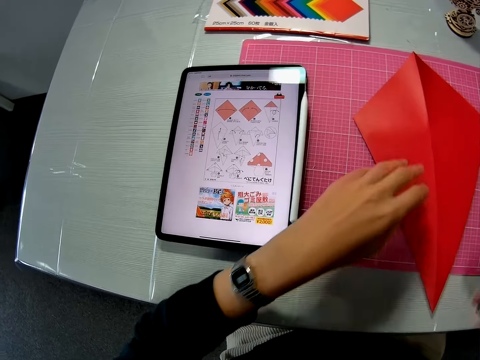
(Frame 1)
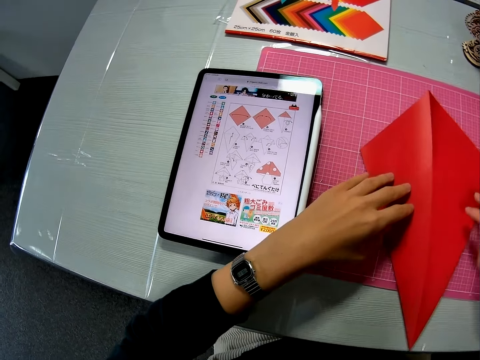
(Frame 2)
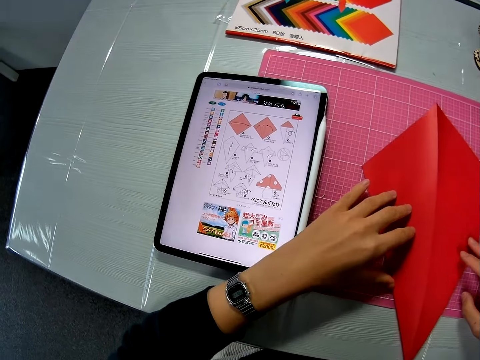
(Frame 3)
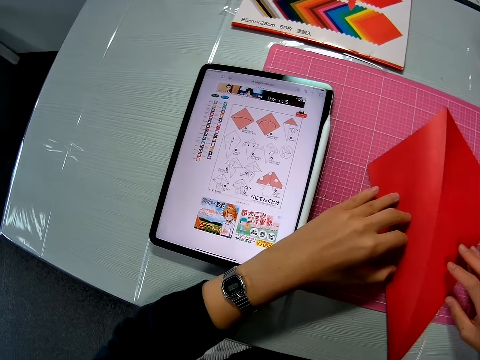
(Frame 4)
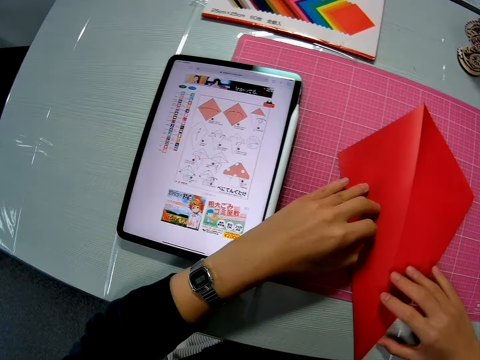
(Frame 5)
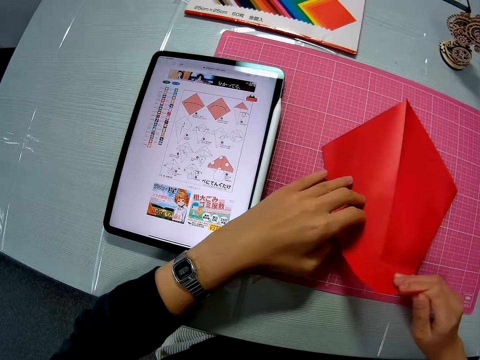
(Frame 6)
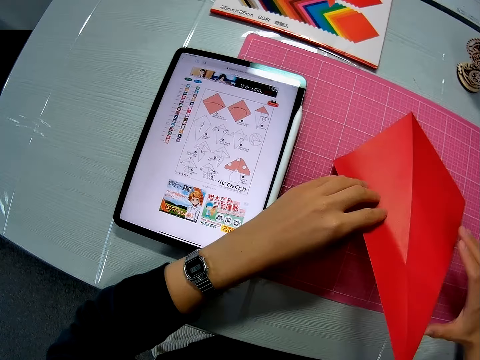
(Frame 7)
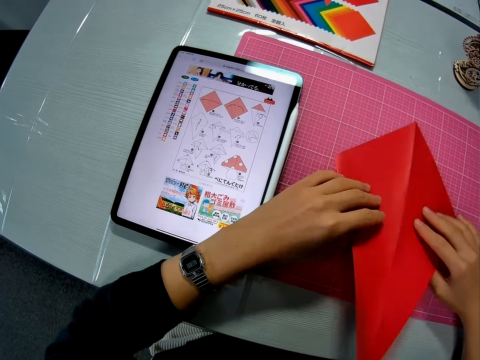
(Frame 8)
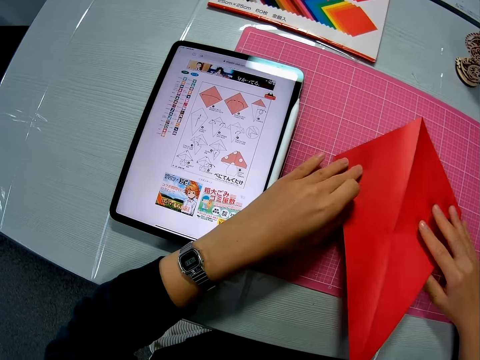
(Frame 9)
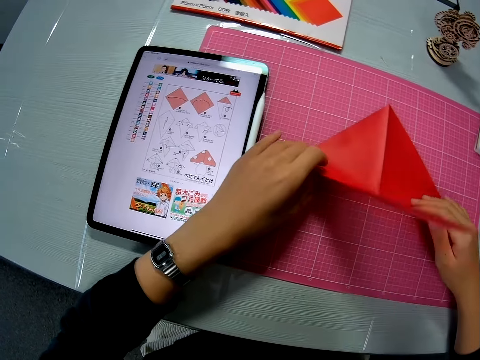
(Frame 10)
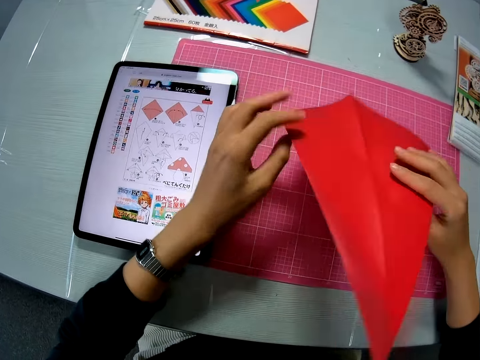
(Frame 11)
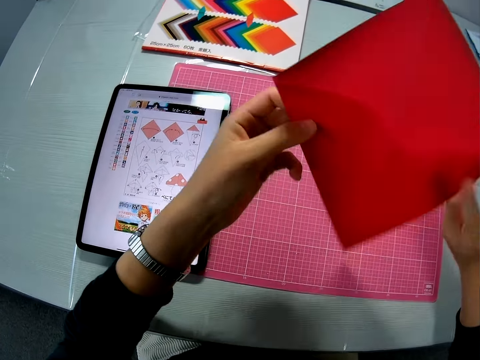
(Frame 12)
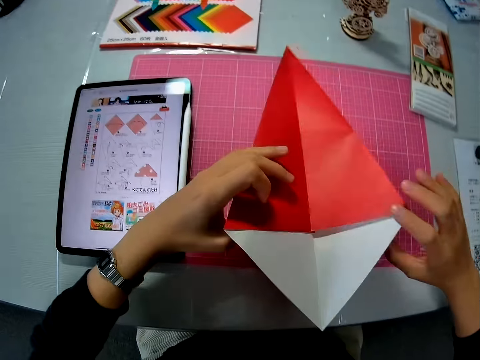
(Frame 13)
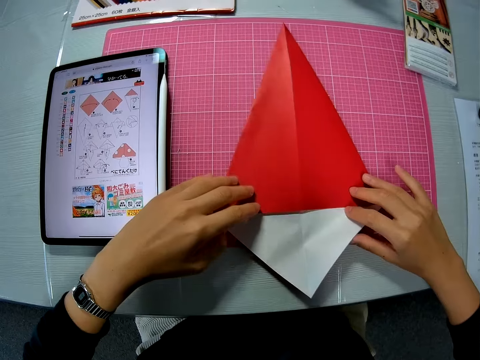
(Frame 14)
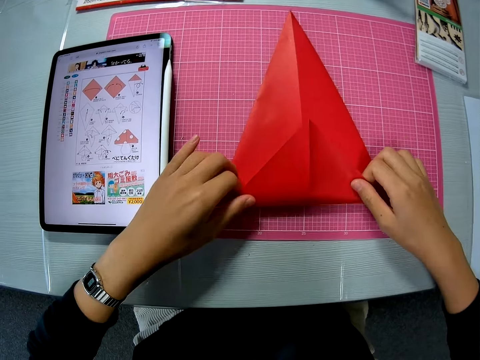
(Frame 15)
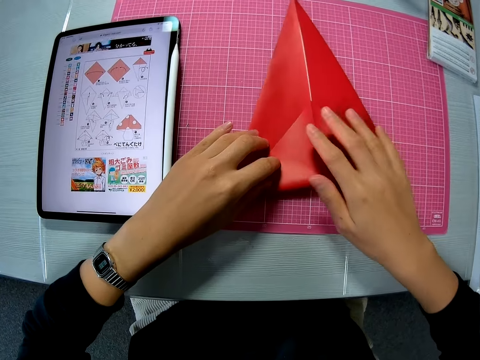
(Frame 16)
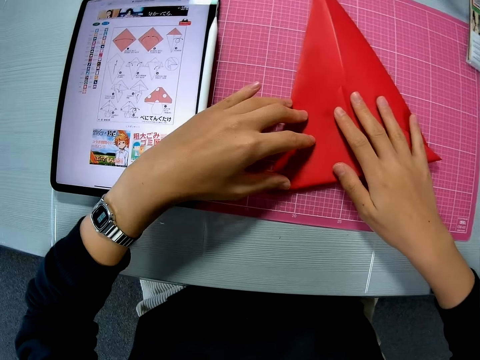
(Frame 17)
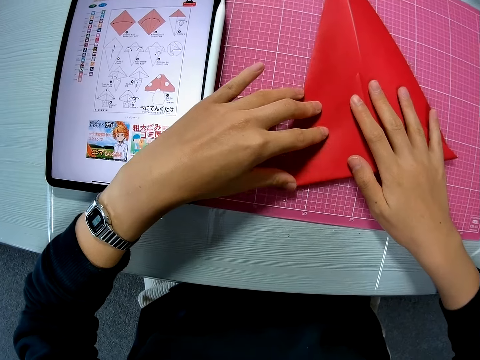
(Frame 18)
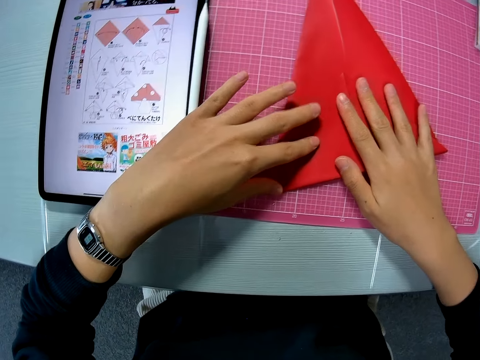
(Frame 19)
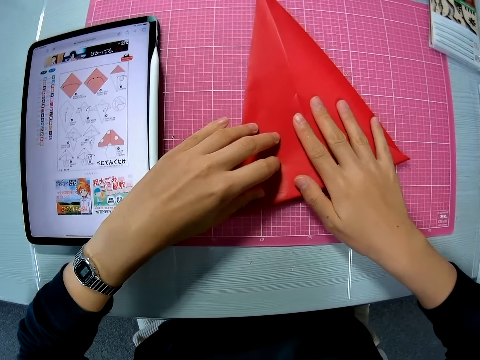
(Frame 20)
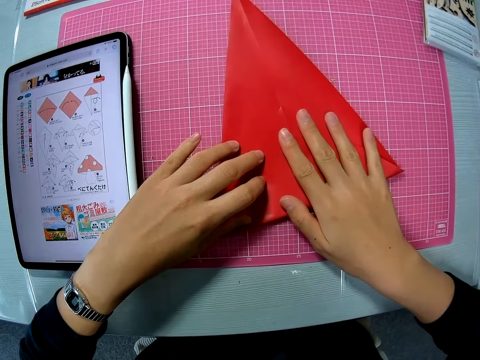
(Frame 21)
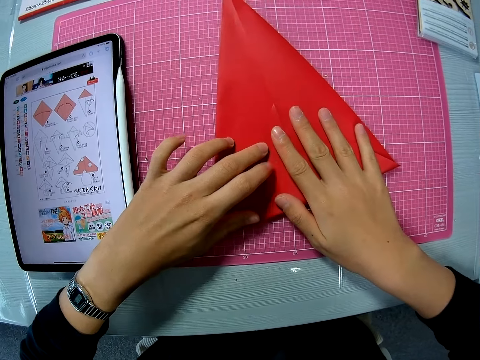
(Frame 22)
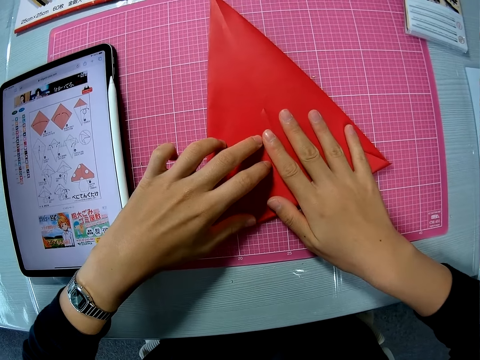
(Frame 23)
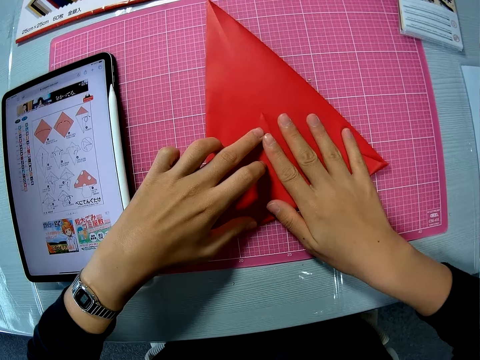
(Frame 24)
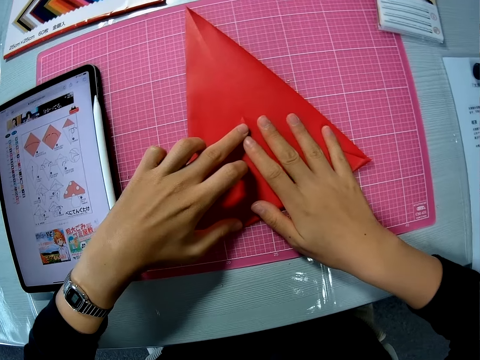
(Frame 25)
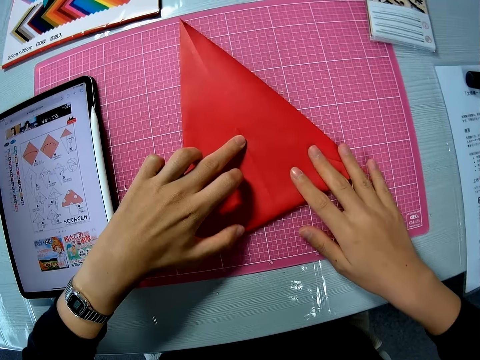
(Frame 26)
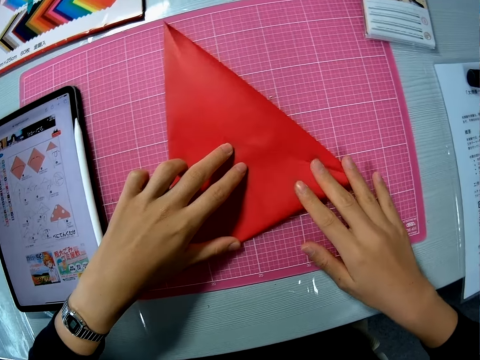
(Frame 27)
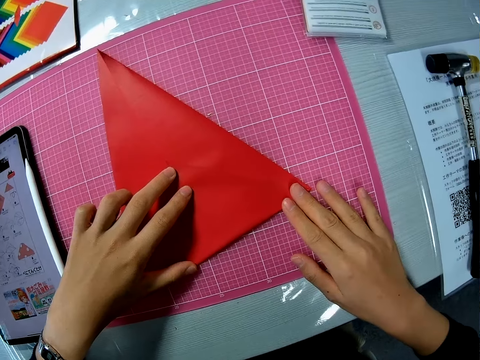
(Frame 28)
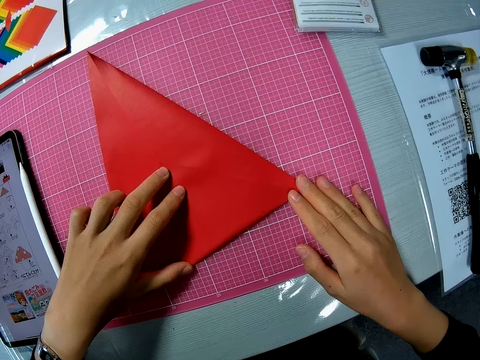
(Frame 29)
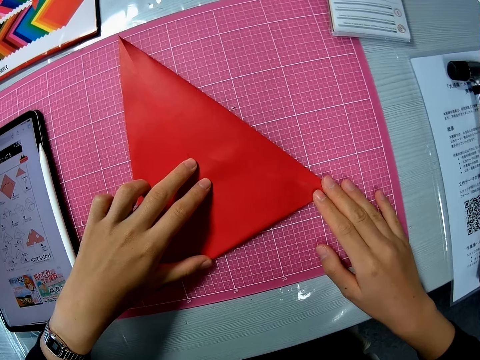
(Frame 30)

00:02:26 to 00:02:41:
The camera wearer examines the crafting sheet. She holds the paper. She bends the edge of the crafting sheet. She lifts the crafting sheet from the cutting mat and turns over the crafting sheet. She places the crafting sheet on the cutting mat. She folds the lower side of the crafting sheet. She adjusts the crafting sheet with her hands.

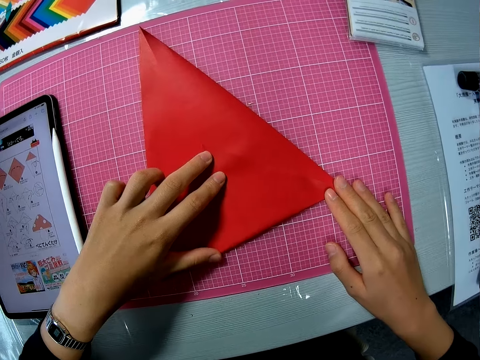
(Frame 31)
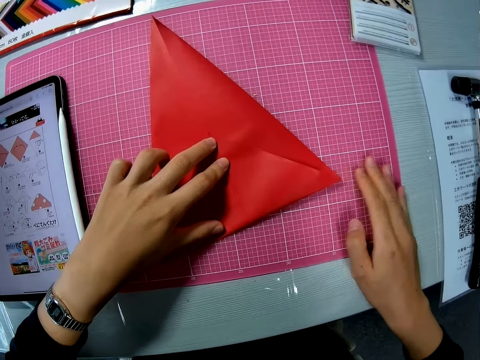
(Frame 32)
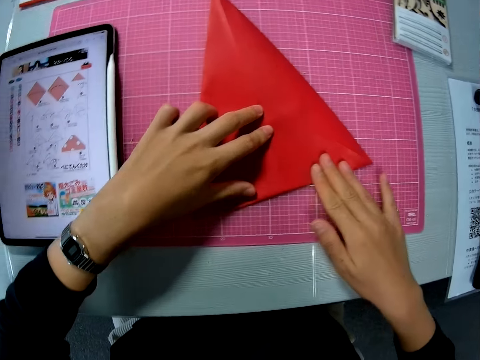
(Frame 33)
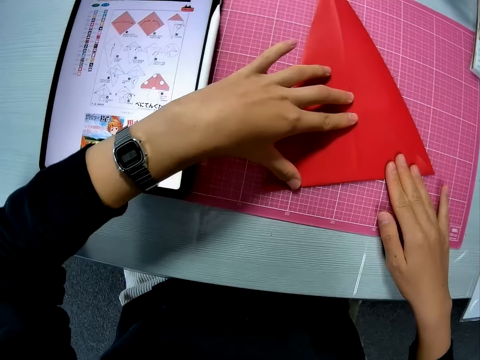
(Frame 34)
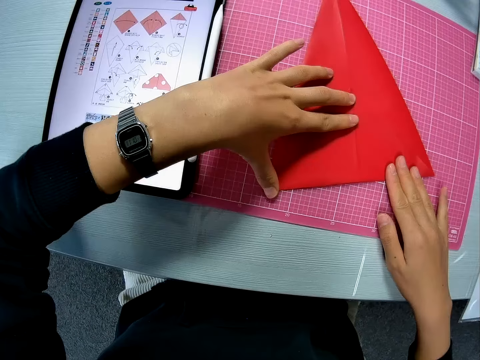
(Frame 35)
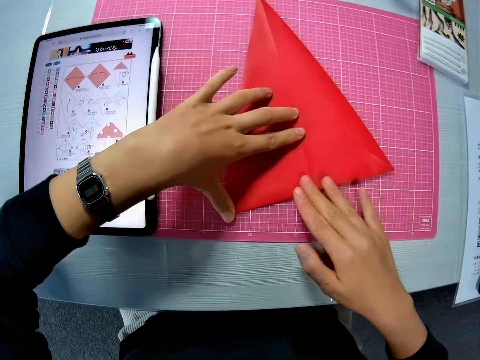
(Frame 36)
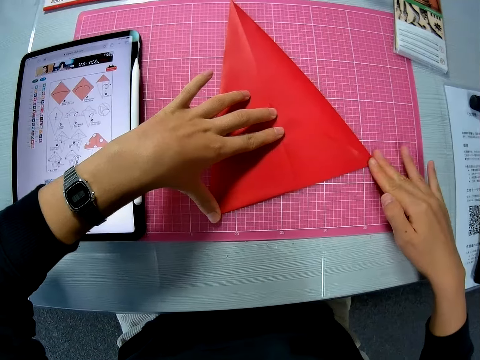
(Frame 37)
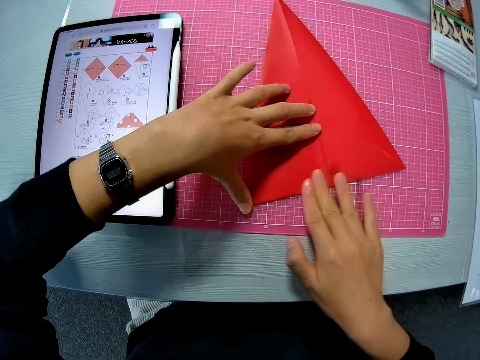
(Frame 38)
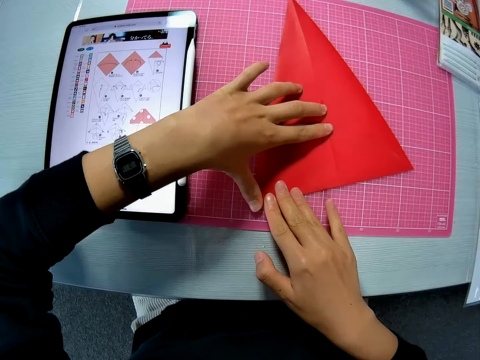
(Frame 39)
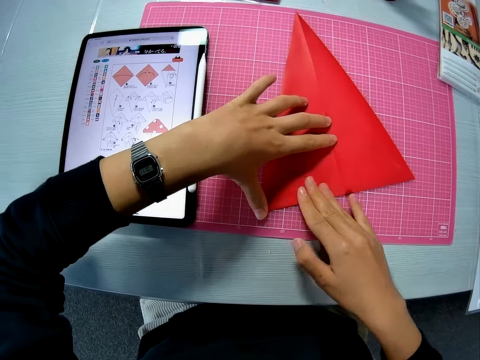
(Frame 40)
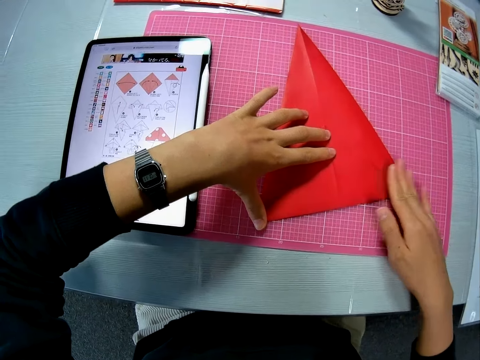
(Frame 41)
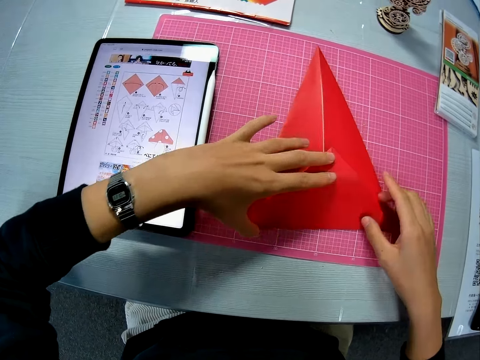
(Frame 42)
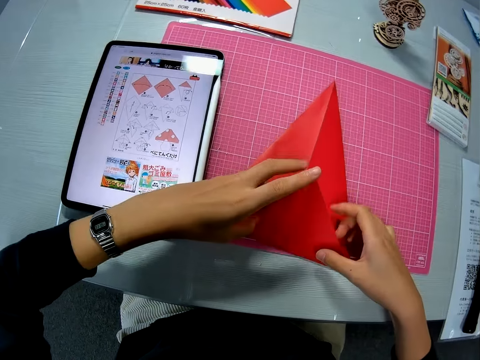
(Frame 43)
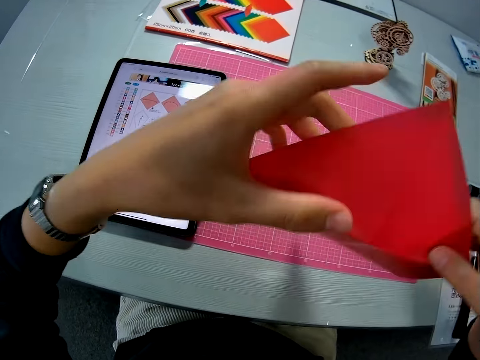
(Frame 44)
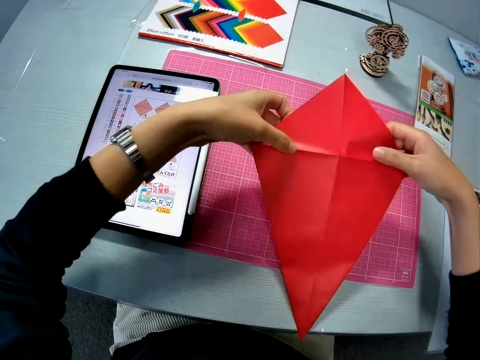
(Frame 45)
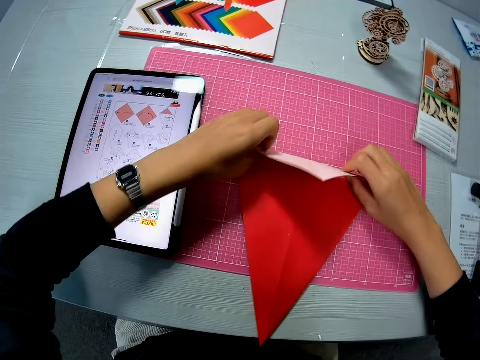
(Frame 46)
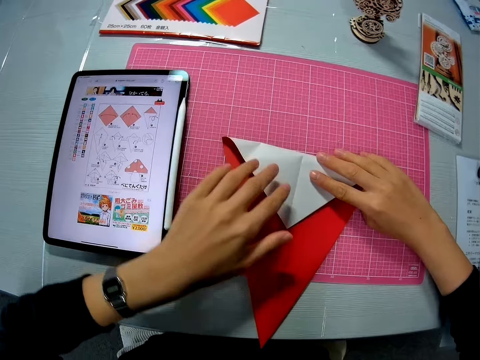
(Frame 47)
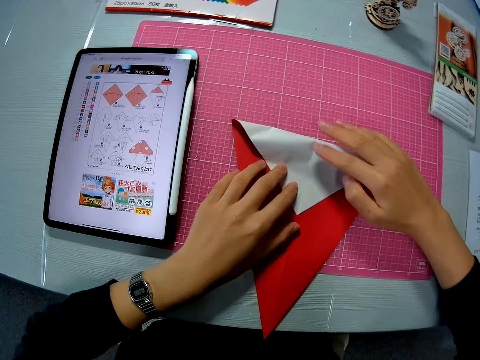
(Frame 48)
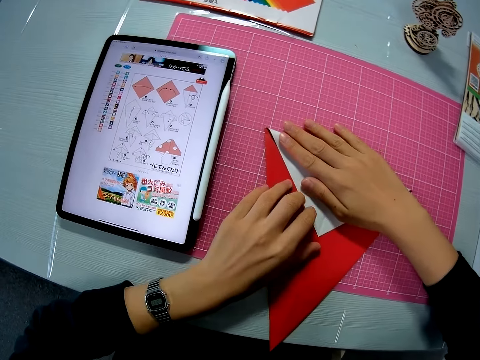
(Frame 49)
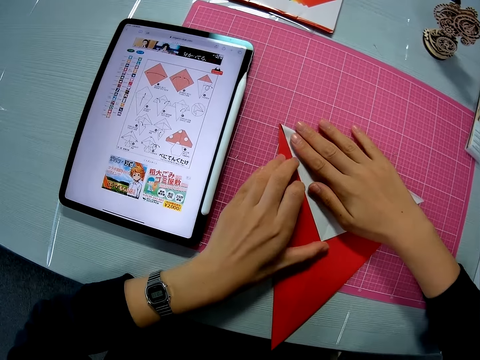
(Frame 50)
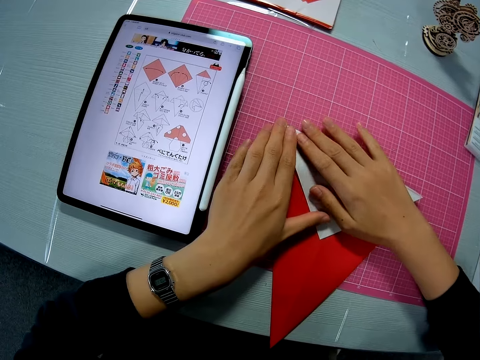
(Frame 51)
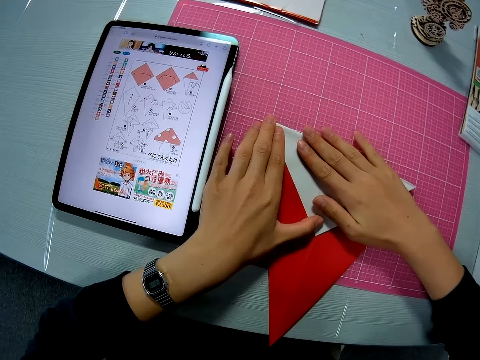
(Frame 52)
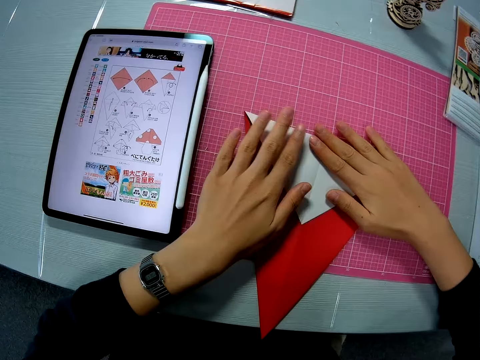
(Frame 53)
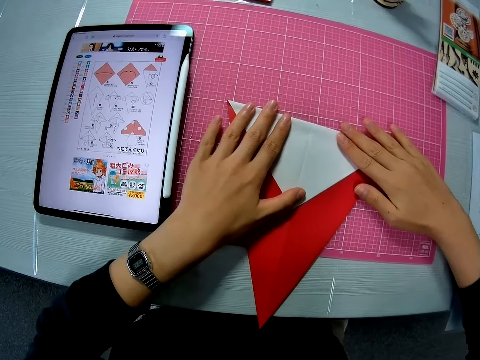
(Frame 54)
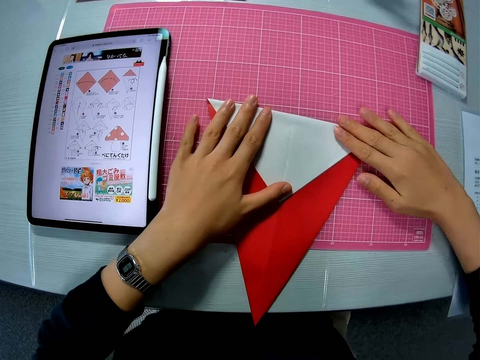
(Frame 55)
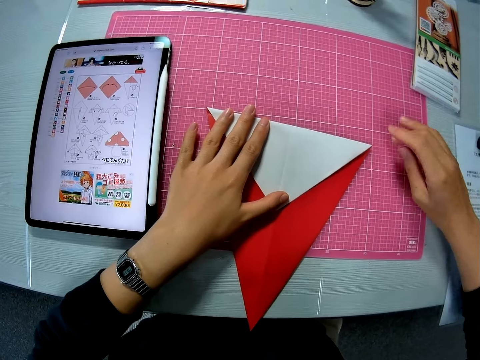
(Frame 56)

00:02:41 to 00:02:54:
The camera wearer turns over the crafting sheet and unfolds the lower side of the crafting sheet. She holds up the paper. She bends the lower side of the crafting sheet. She places the paper down, folding it. She adjusts the crafting sheet with her hands.
